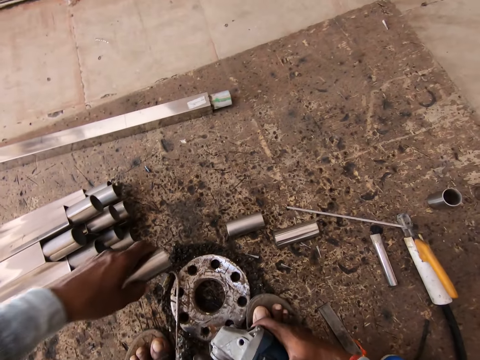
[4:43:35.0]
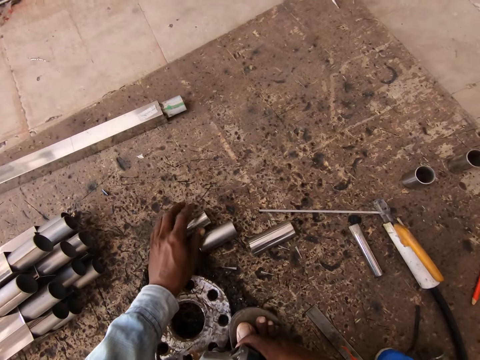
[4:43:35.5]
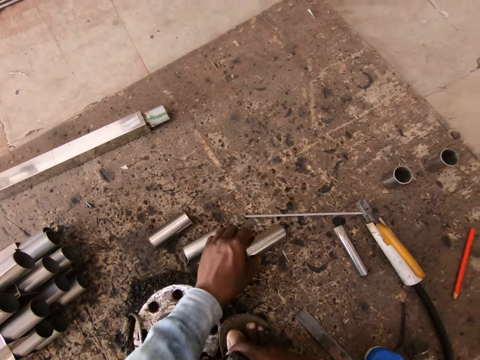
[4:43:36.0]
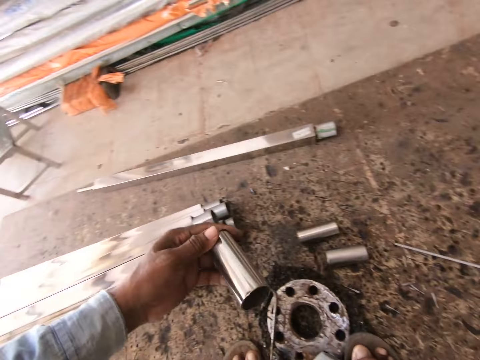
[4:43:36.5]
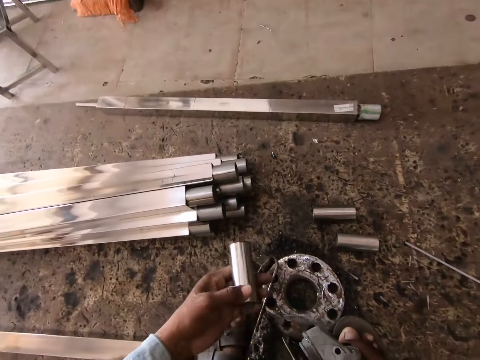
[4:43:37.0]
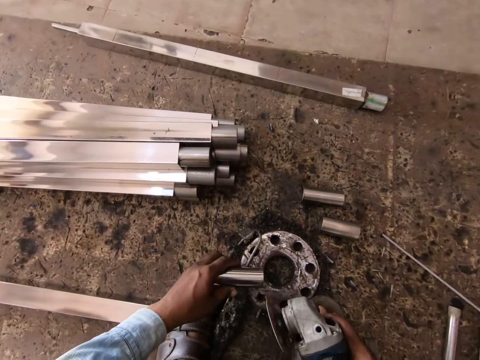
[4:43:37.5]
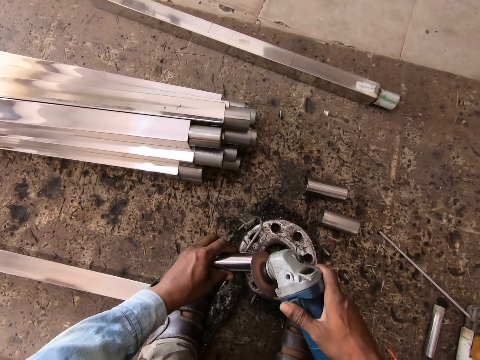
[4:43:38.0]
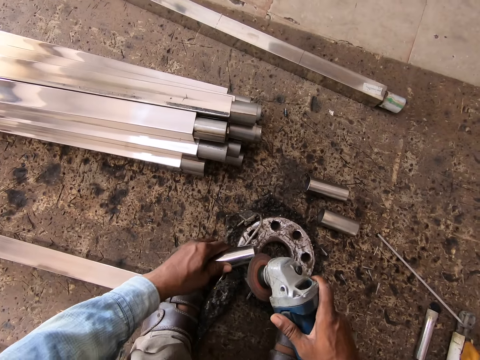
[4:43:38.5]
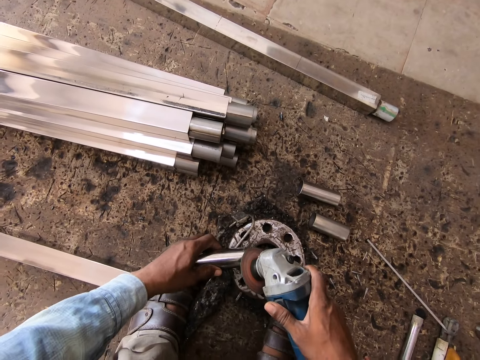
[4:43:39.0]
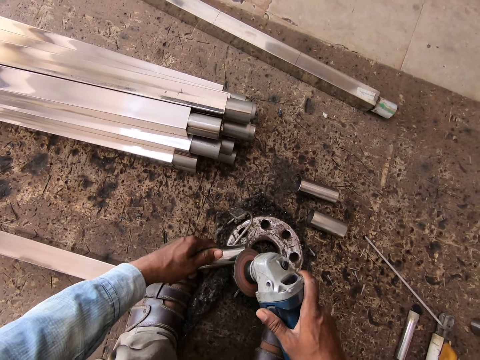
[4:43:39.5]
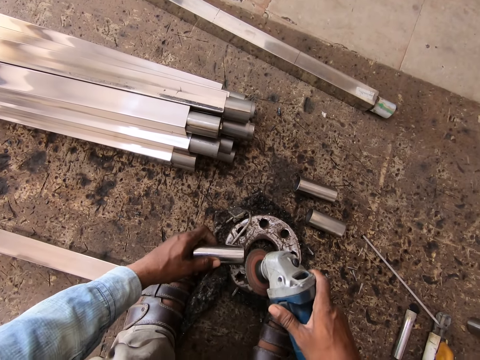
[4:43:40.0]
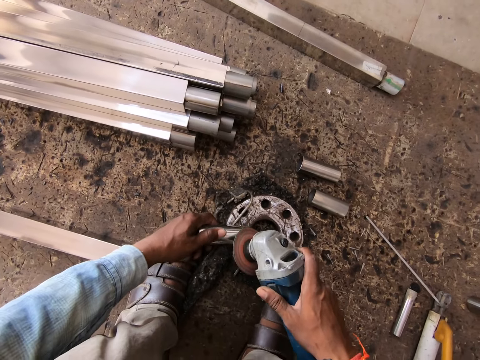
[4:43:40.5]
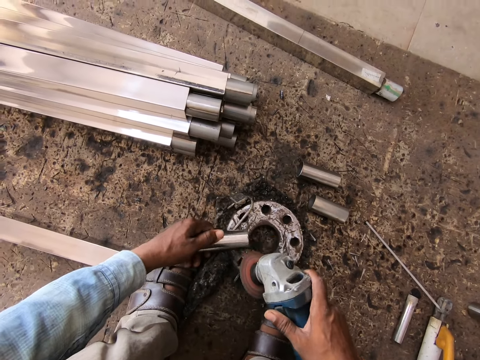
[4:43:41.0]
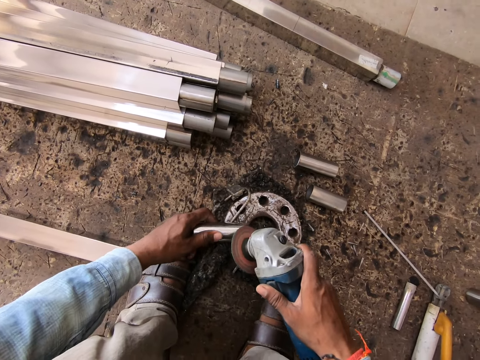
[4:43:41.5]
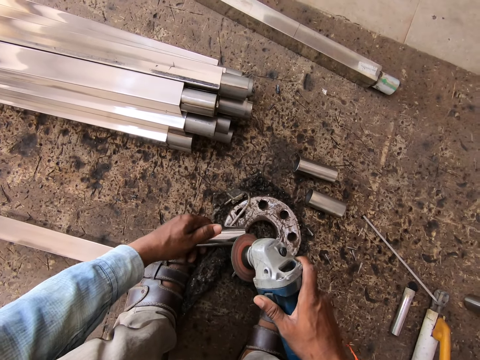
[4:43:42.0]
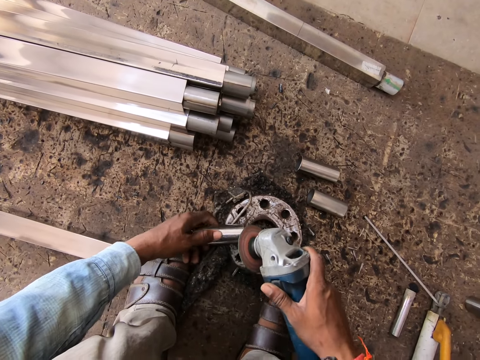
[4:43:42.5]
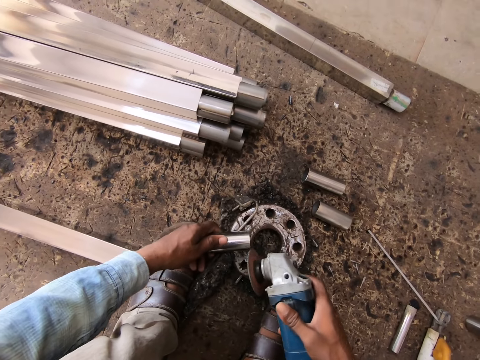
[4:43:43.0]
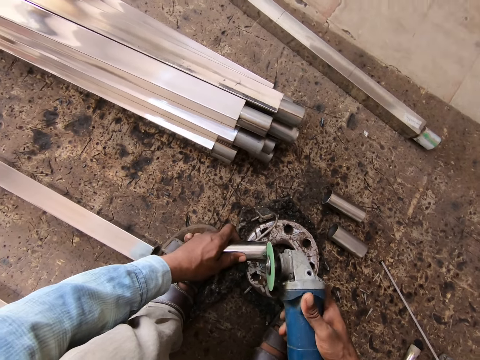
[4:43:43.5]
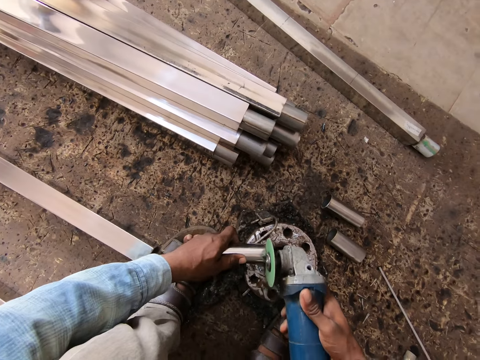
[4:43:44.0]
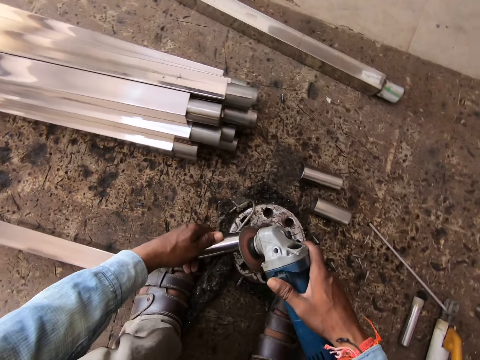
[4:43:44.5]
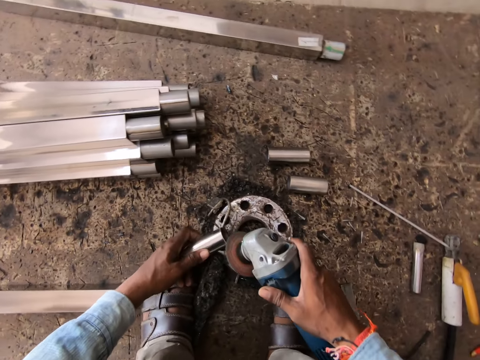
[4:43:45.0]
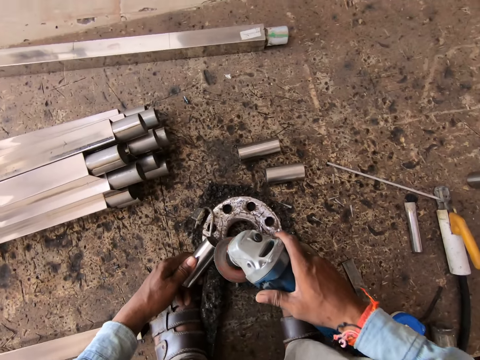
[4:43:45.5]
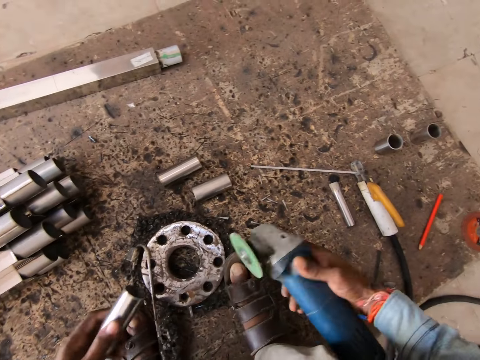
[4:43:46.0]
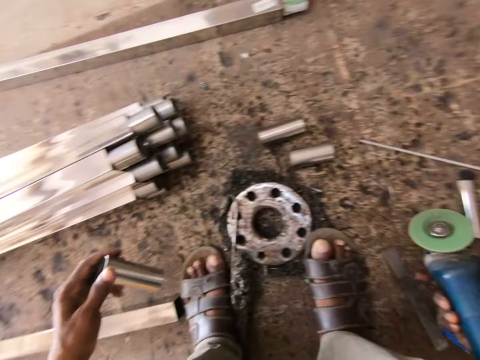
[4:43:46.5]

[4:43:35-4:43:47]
The camera wearer drops the steel tube on the ground with his left hand. He picks up the steel tube from the floor with his right hand. He places the steel tube on the flange with his left hand. He polishes the steel tube on the flange with the metal polishing machine in his right hand.

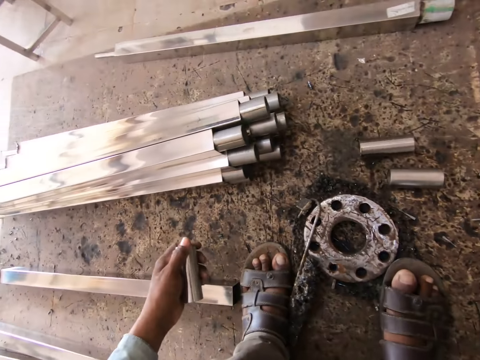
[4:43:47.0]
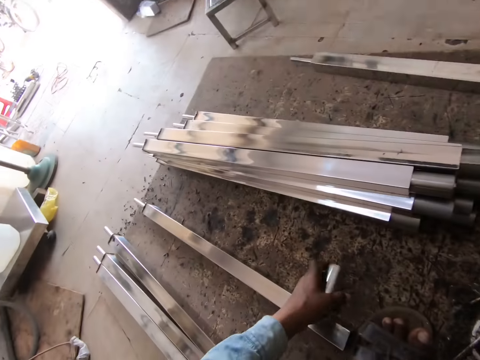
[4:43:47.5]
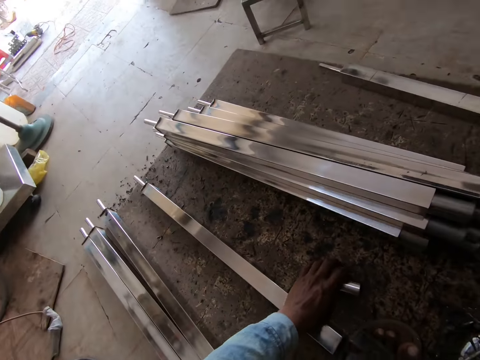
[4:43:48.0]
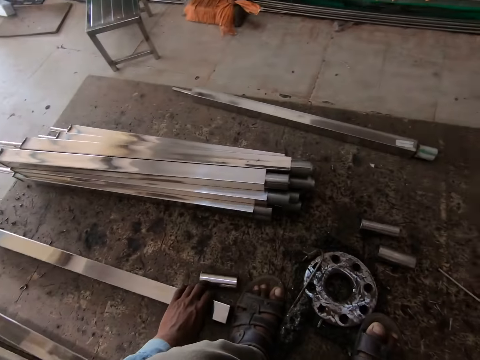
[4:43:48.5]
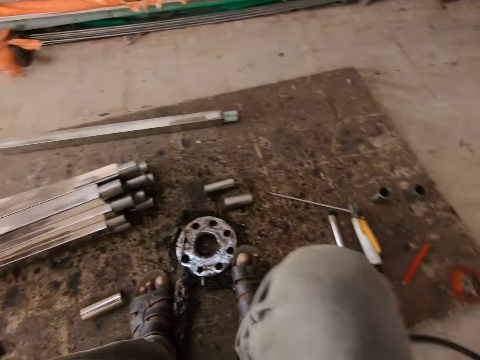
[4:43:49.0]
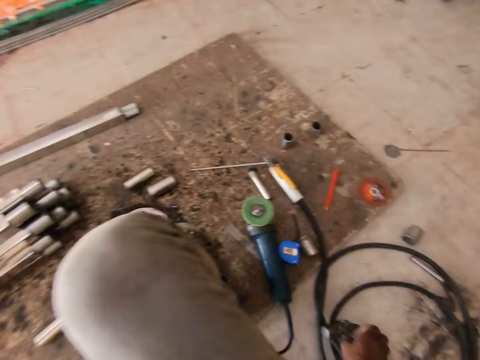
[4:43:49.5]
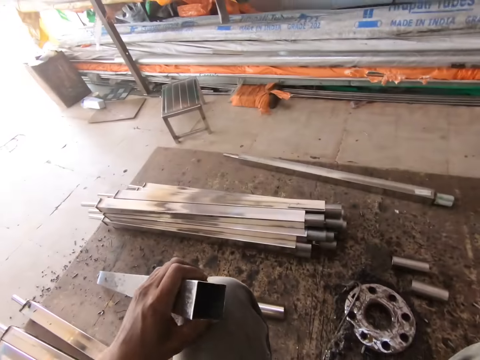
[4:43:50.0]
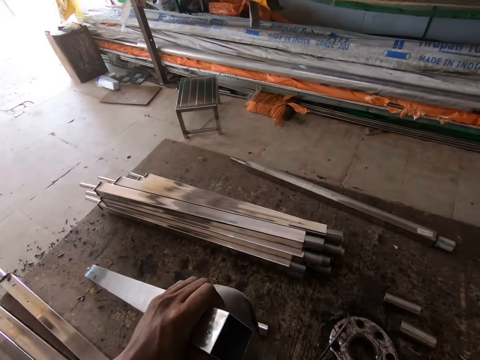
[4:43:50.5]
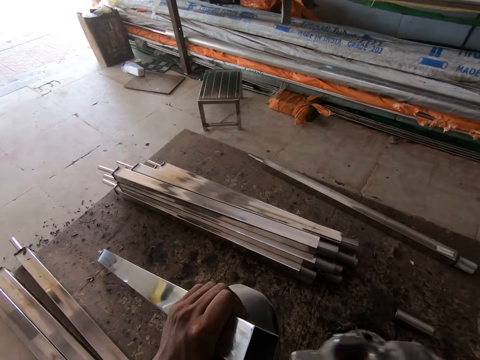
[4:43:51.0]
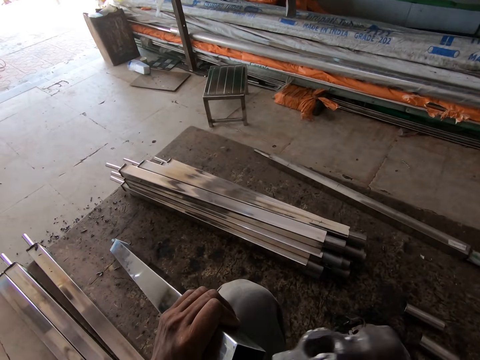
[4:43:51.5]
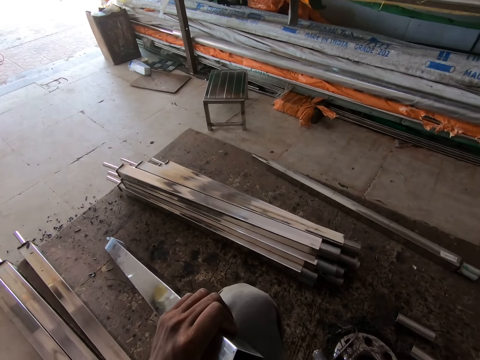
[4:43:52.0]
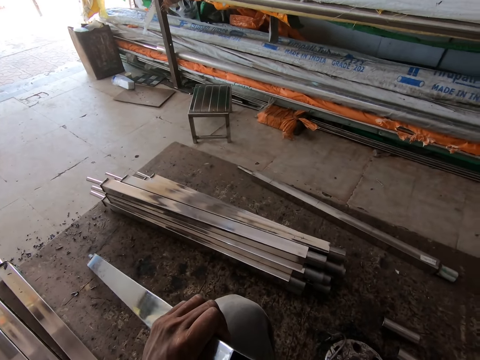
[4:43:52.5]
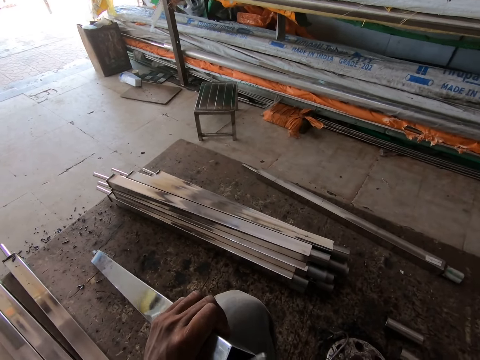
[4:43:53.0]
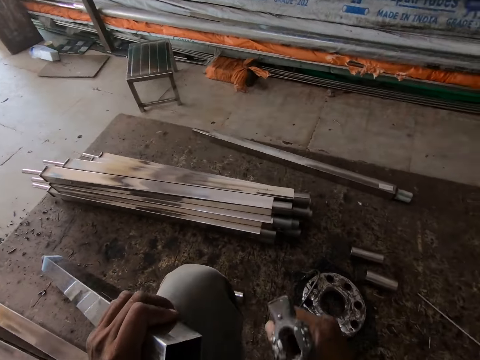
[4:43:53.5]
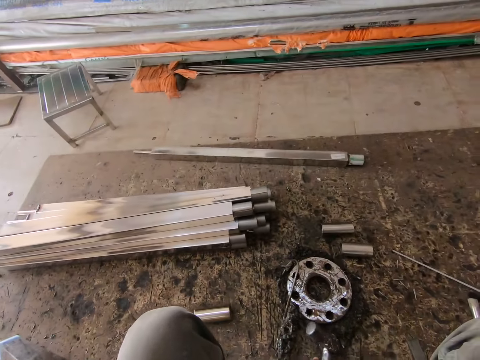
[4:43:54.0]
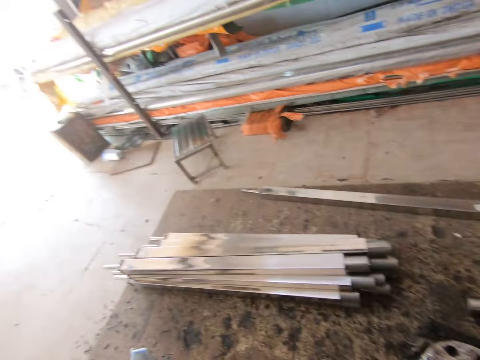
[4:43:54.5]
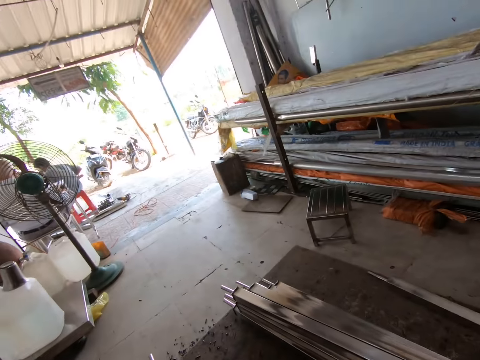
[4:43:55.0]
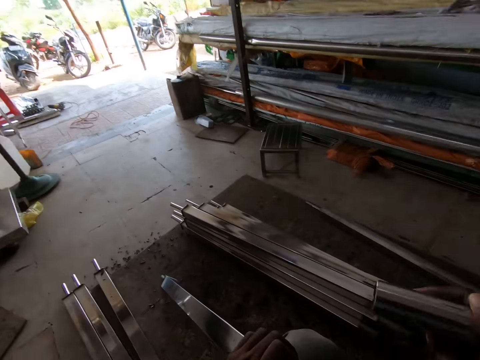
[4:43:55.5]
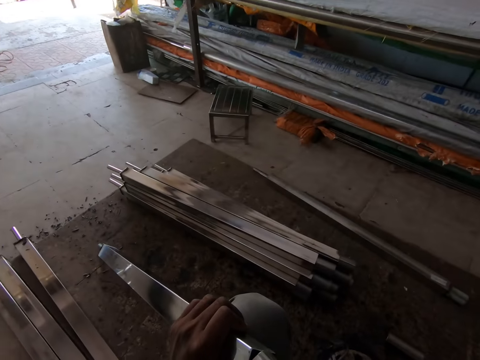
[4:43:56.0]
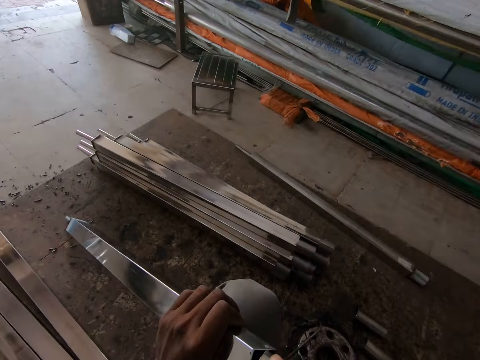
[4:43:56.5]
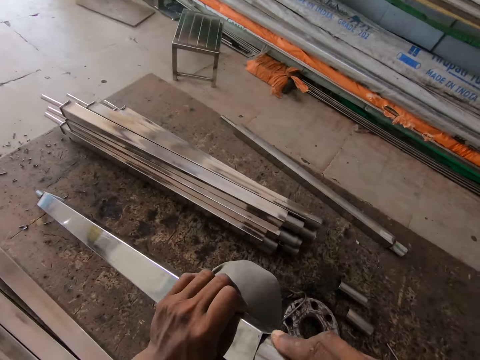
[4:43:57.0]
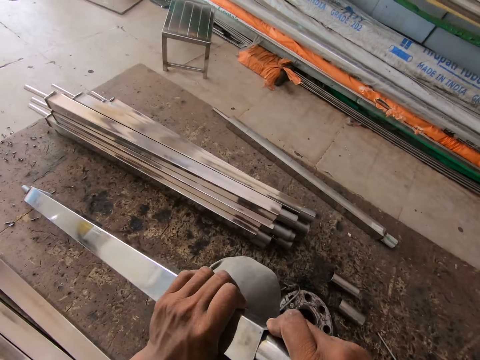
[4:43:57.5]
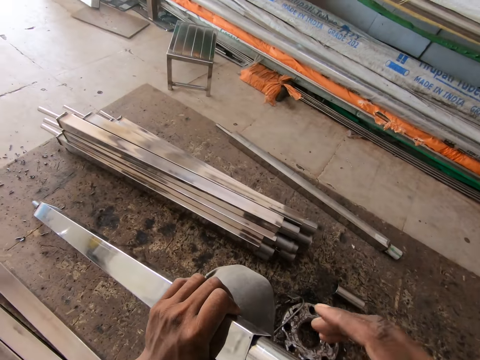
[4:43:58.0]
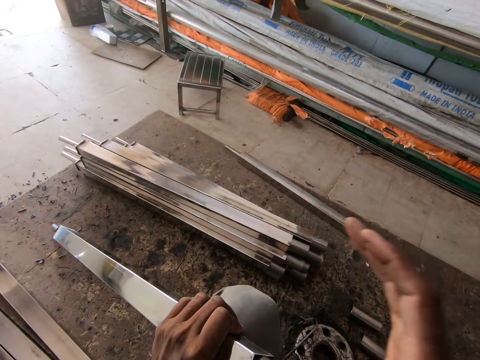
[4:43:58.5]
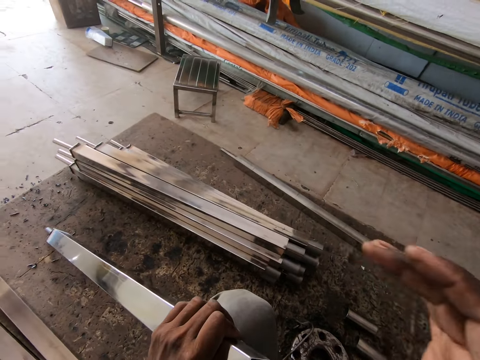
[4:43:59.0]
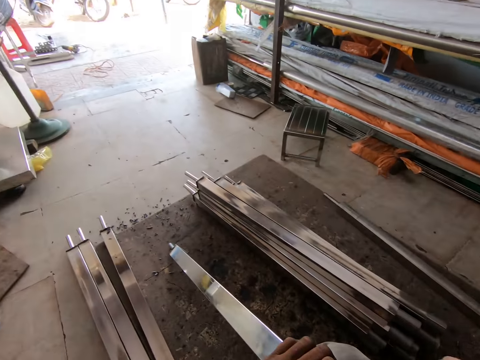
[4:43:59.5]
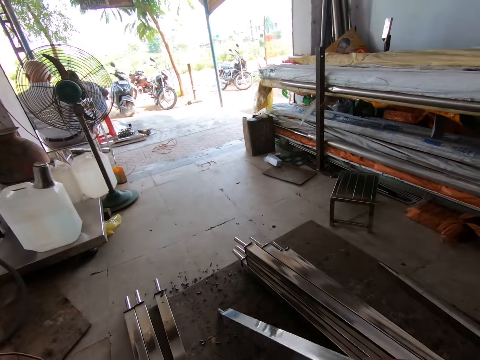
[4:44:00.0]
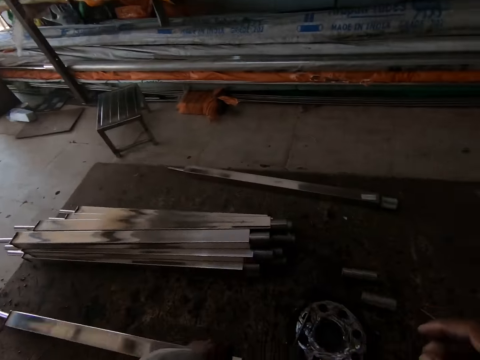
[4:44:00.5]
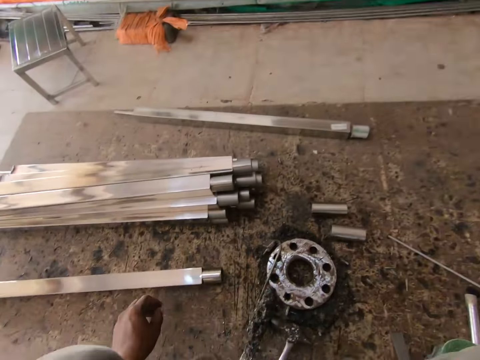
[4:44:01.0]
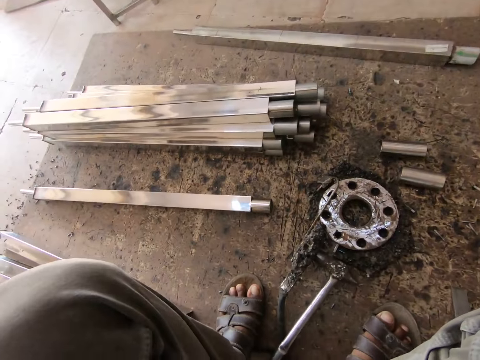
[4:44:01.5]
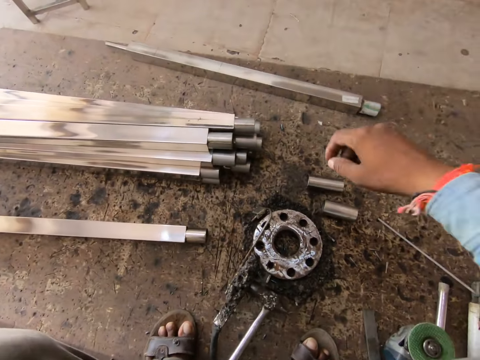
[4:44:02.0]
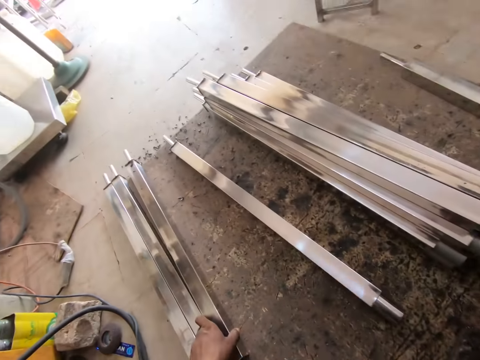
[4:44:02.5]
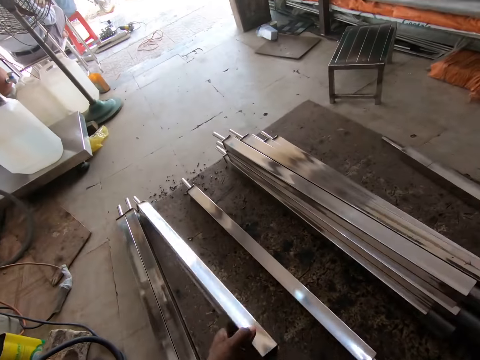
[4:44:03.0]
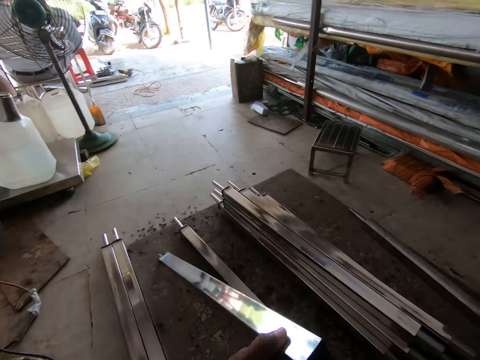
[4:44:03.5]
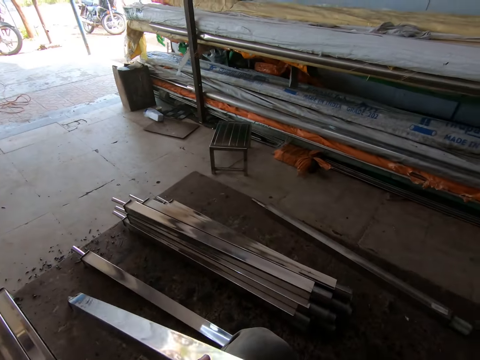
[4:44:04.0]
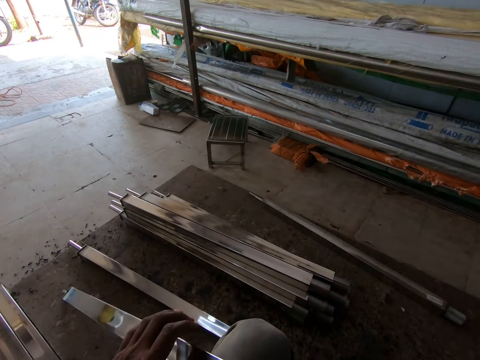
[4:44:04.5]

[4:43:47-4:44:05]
The camera wearer drops the steel tube on the floor with his left hand. He picks up the square tube from the floor with his left hand. He picks up a hammer from the floor with his right hand. He hammers the square tube with the hammer in his right hand. He drops the hammer on the floor with his right hand. He holds the steel tube with his right hand. He inserts the steel tube into the square tube with his right hand. He hits the steel tube on the square tube with his right hand. He drops the square tube on the floor with his left hand. He picks up the square tube from the floor with his left hand.
